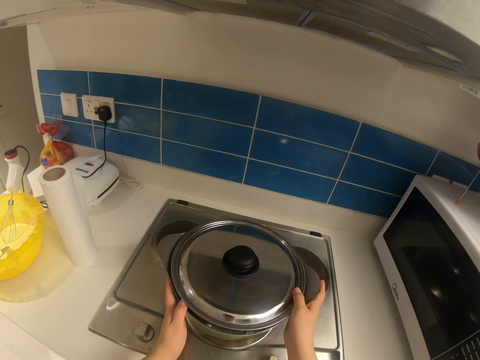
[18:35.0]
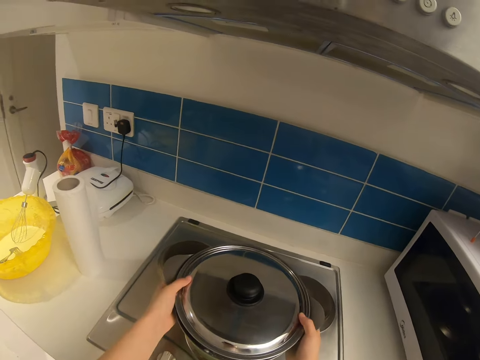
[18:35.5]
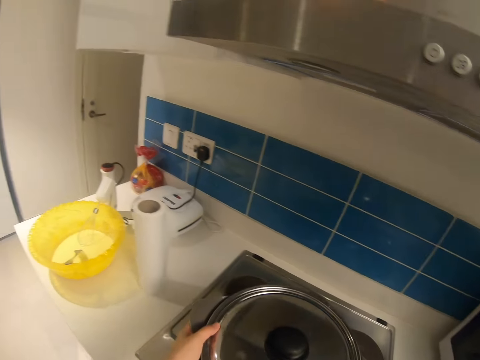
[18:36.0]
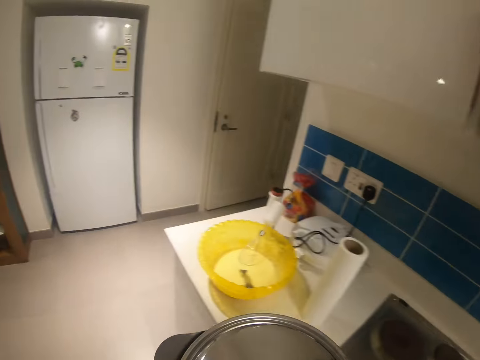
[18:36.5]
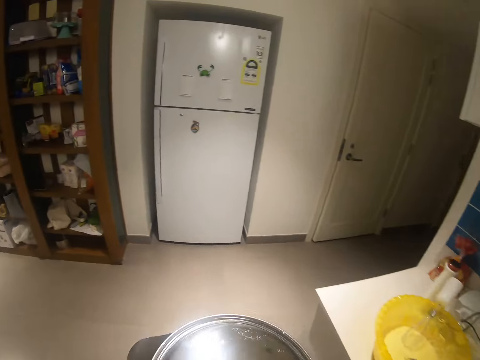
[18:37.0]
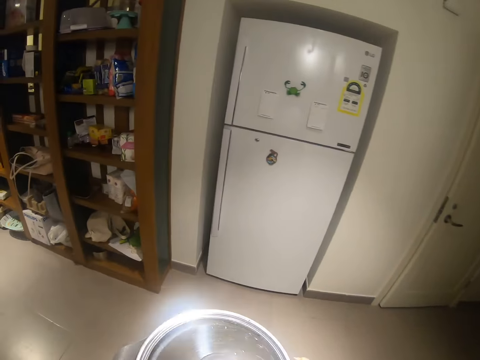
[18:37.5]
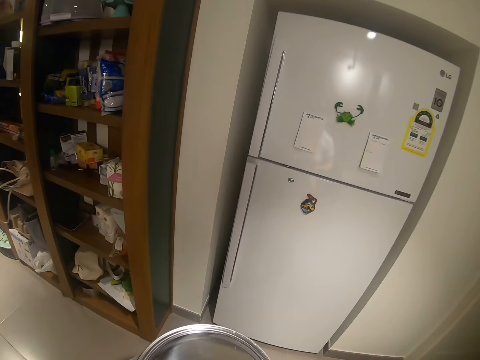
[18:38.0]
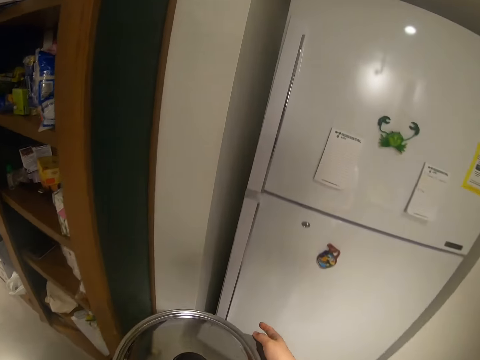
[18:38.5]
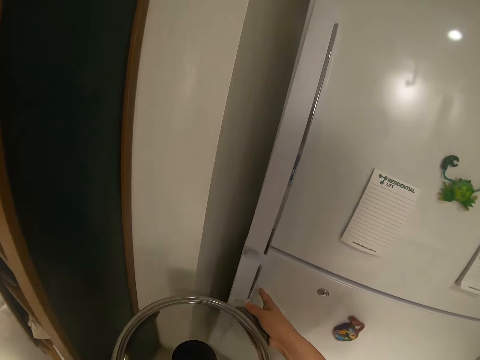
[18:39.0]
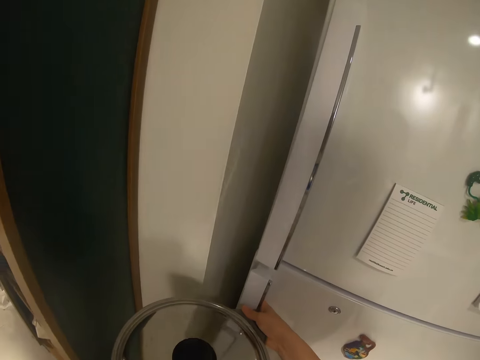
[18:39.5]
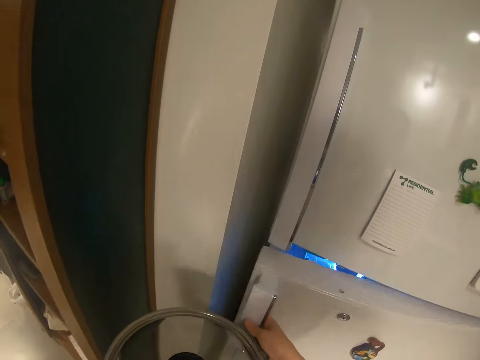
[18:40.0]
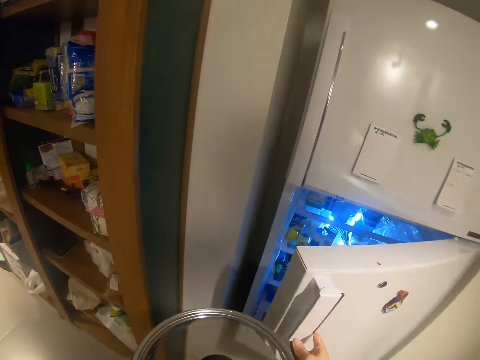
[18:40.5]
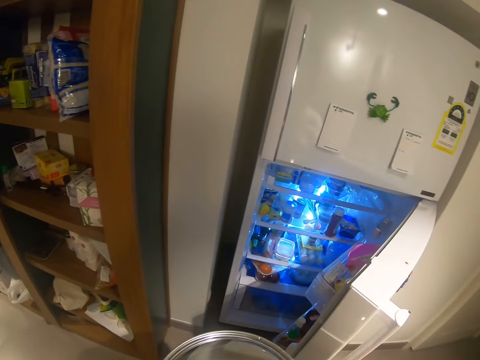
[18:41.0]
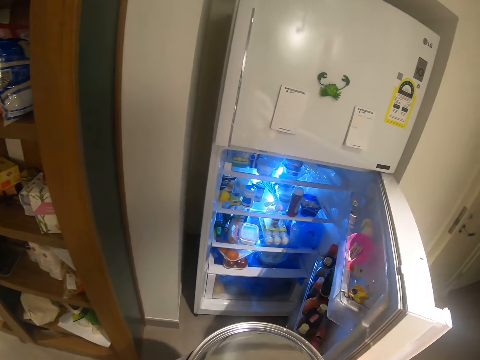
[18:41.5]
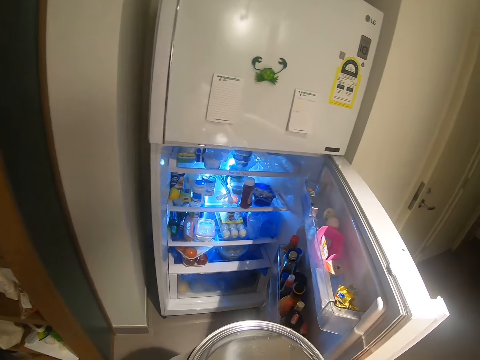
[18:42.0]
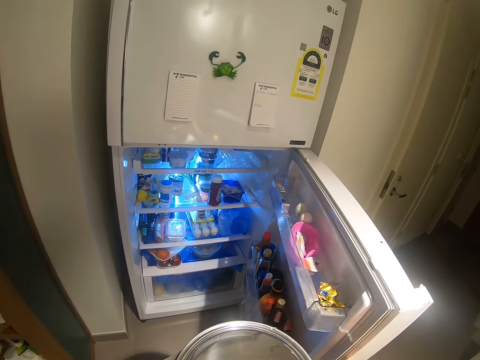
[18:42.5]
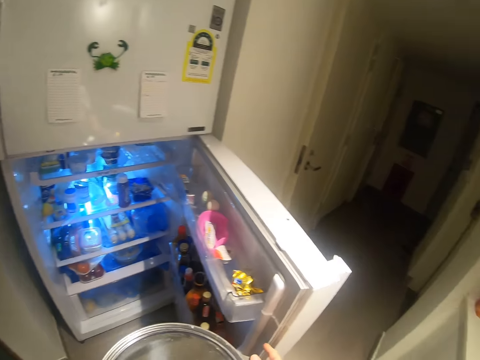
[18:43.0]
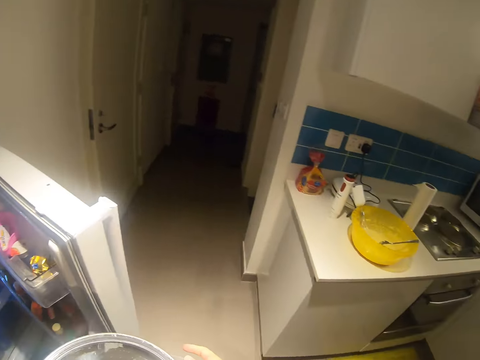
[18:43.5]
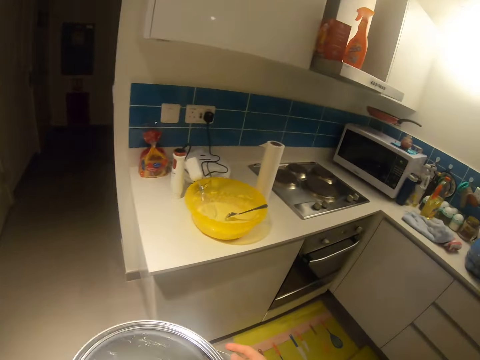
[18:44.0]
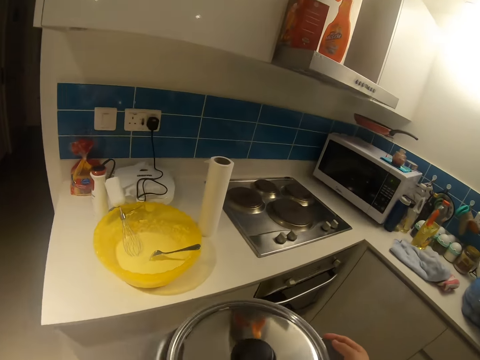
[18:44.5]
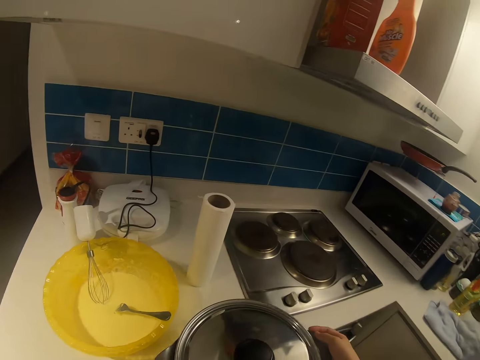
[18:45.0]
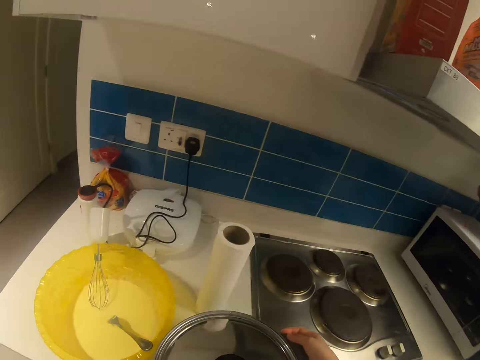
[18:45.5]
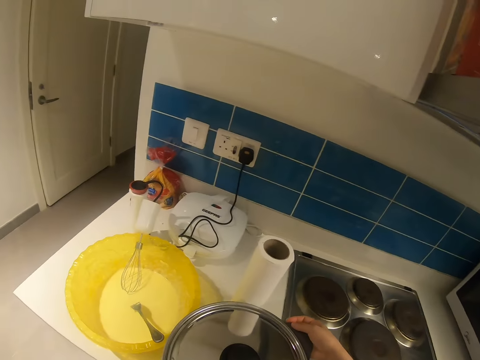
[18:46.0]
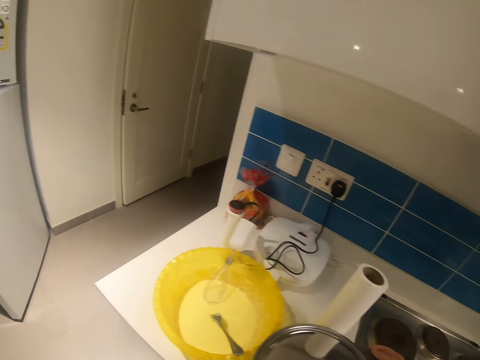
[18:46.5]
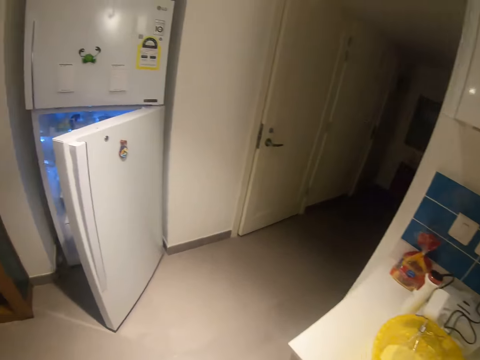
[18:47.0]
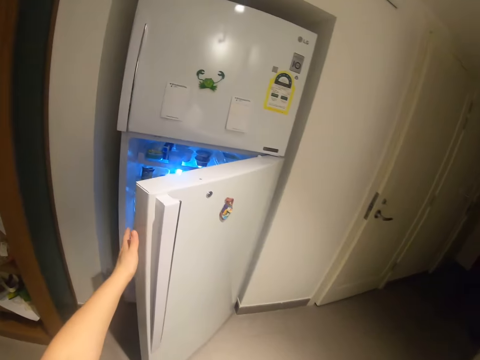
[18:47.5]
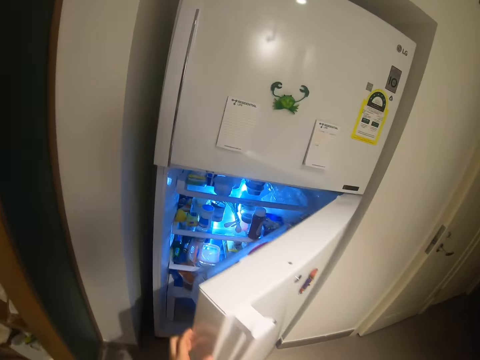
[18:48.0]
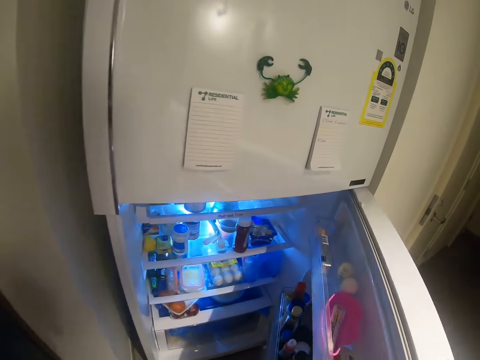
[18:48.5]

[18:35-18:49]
The camera wearer lifts the pot off the cooker. She walks towards the fridge with the pot. She opens the fridge with her right finger. She walks away from the fridge with the pot. She drops the pot on the counter. She walks towards the fridge. She opens the fridge with her left hand.

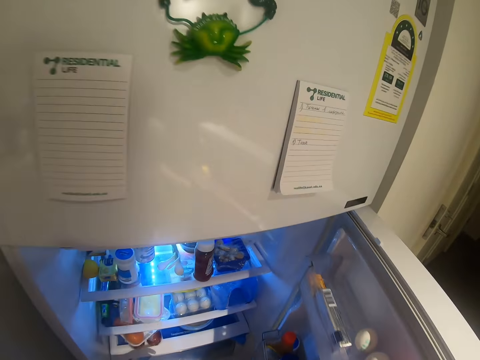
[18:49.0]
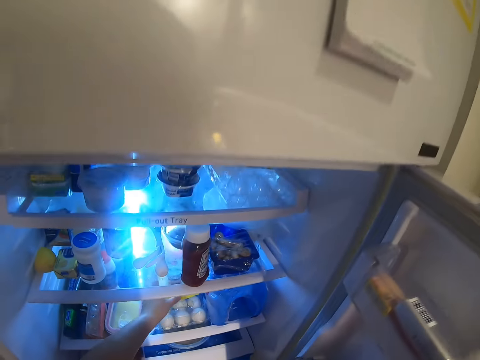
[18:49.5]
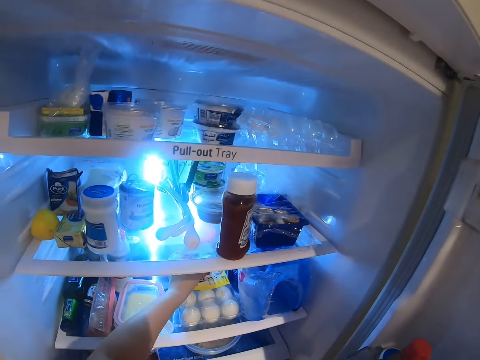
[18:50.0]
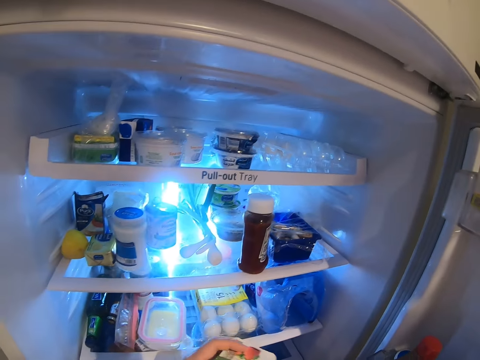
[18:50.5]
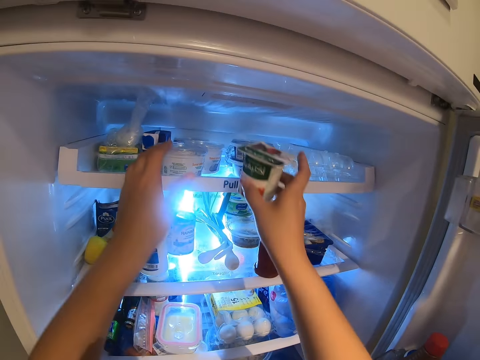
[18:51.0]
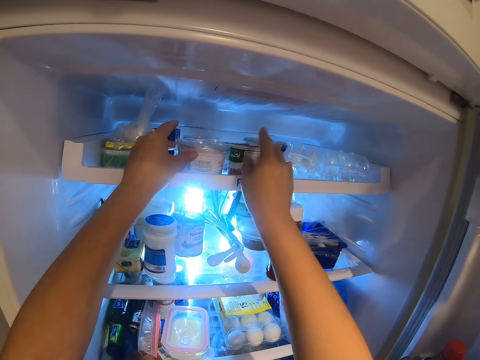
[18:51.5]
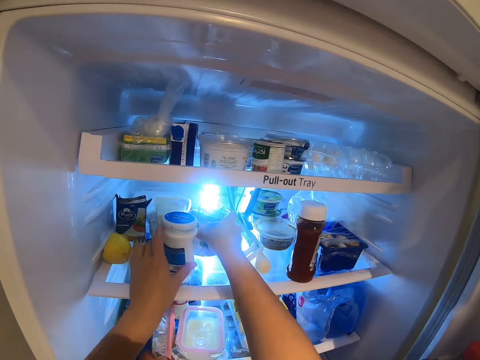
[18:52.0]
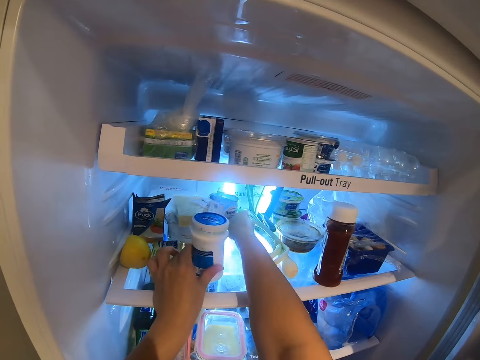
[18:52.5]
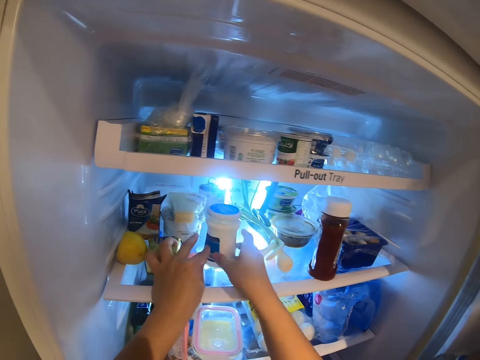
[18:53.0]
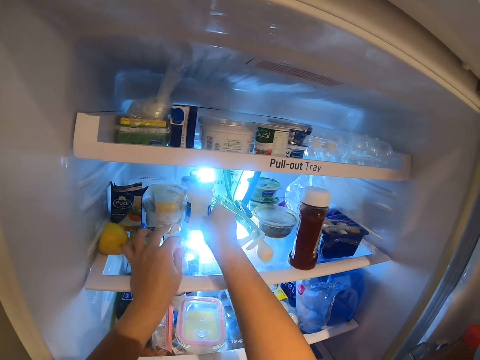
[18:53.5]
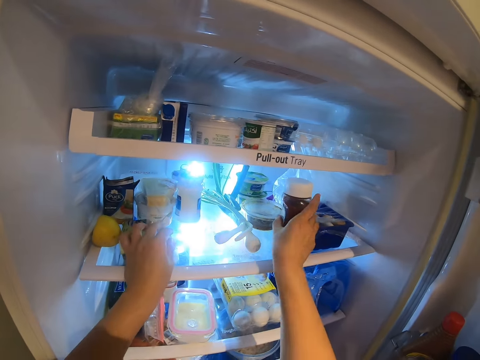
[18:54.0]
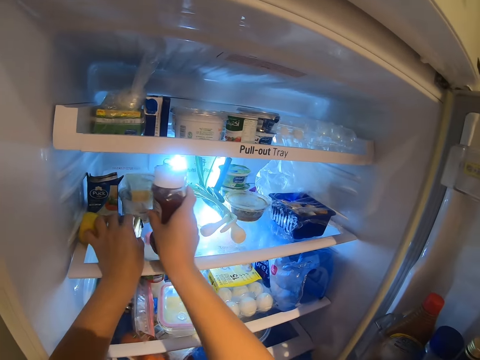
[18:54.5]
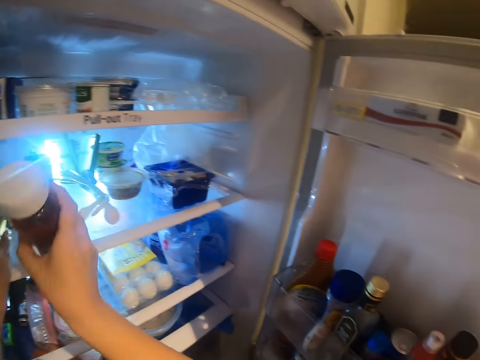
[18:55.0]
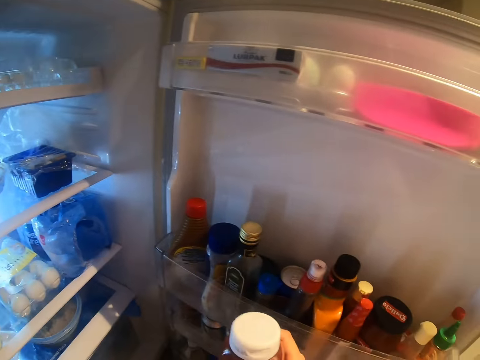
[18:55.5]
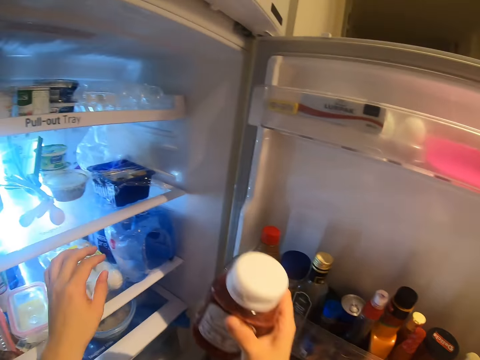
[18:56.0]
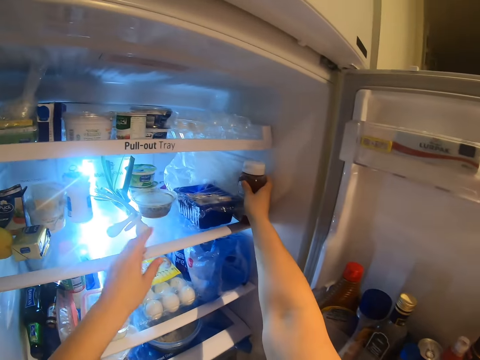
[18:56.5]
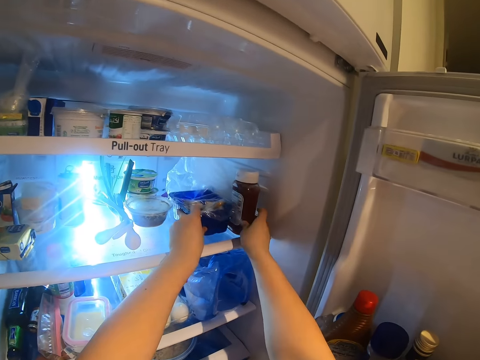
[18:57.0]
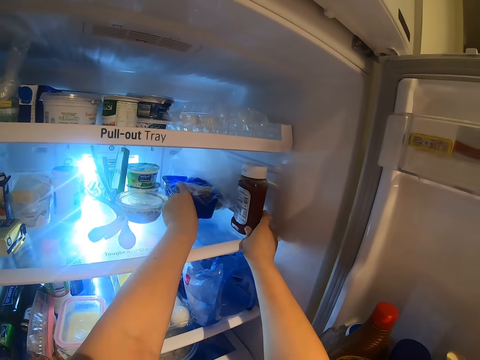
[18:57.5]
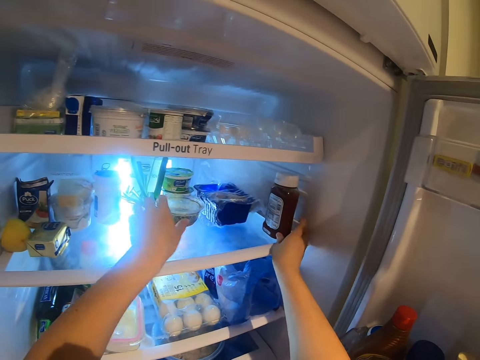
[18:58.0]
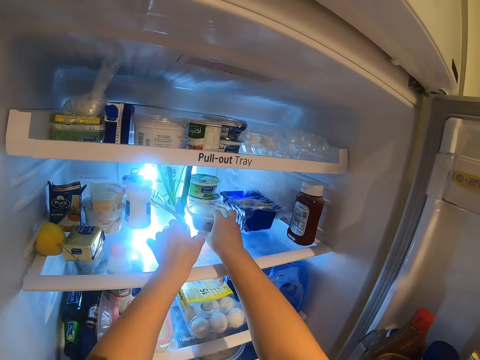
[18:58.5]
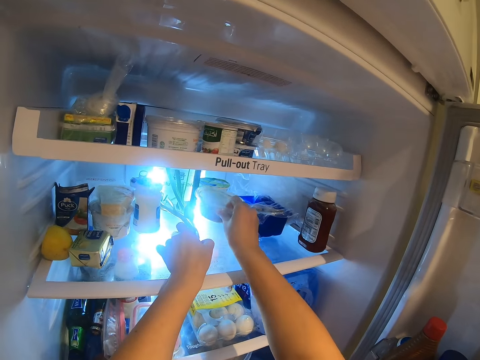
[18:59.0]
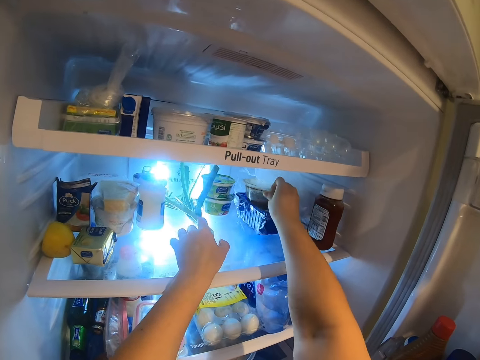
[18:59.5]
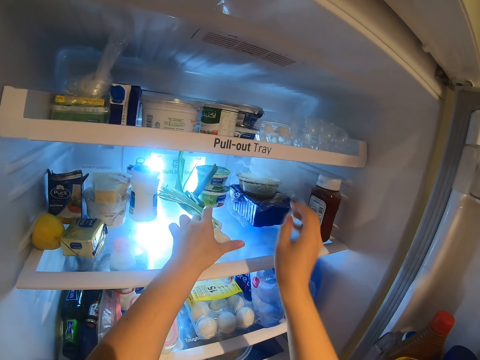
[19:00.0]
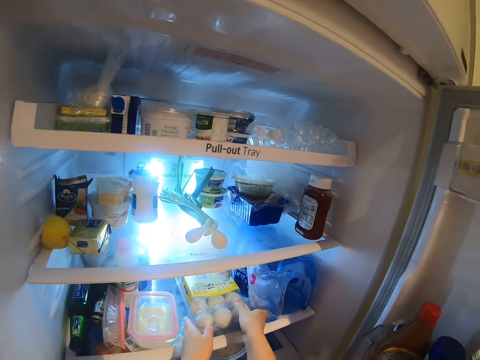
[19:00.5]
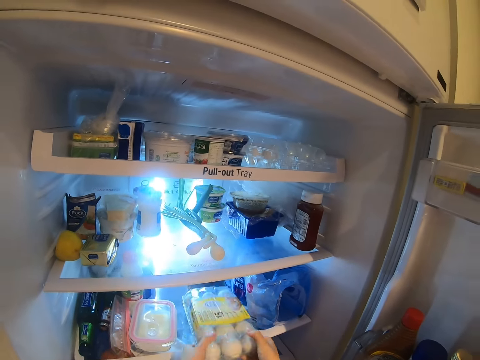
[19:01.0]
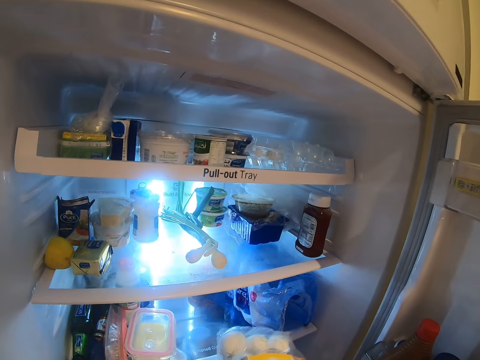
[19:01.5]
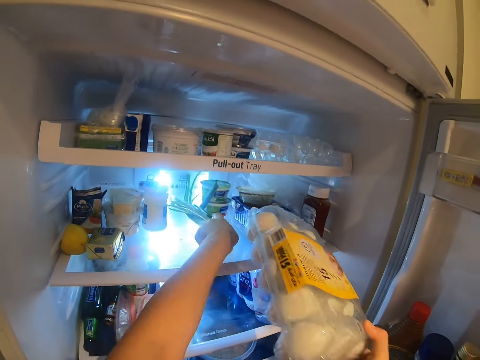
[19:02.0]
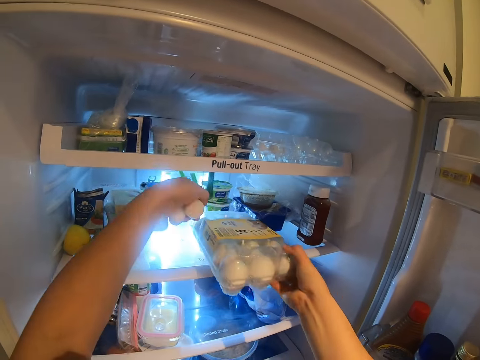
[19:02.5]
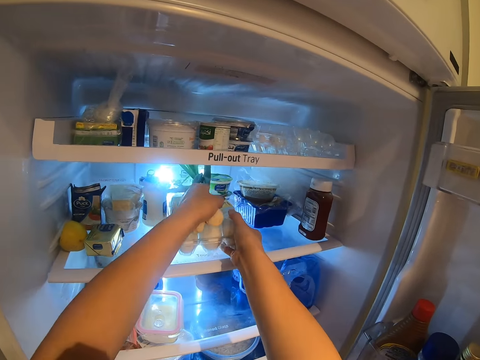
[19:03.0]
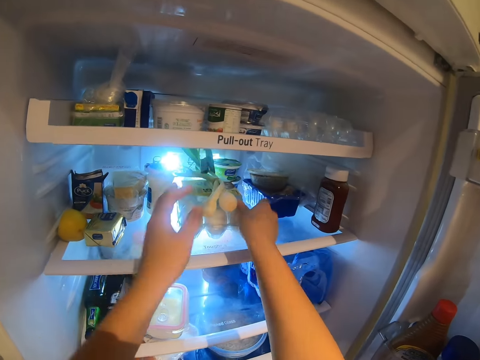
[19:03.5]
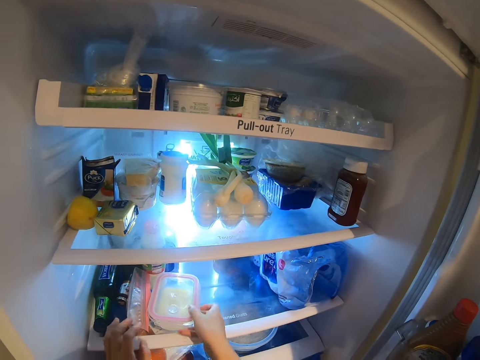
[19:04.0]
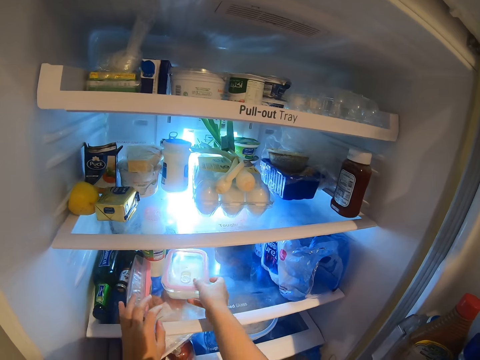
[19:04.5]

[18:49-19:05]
The camera wearer picks the container. They arrange the items in the fridge. They pass the container to the right hand. They put the container on the fridge. They move the container. They move the container again. They pick the bottle. They put the bottle on the fridge. They move the container. They lift the container. They put the container. They pick the egg container. They lift the onions. They put the egg container on the fridge. They put the onions on the egg container. They move the container. They move the container again.
